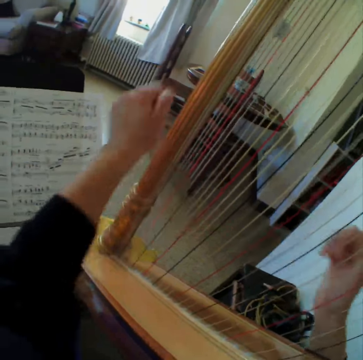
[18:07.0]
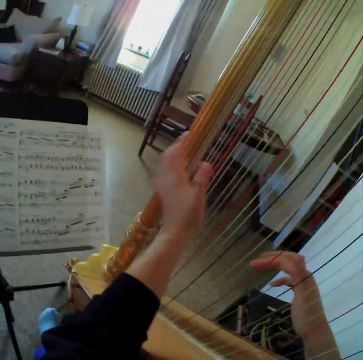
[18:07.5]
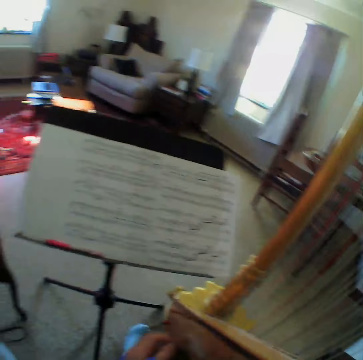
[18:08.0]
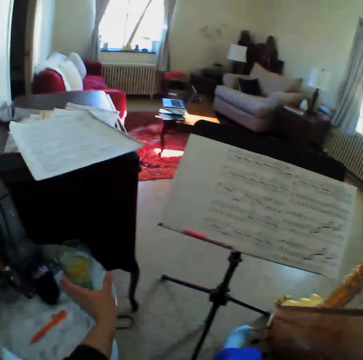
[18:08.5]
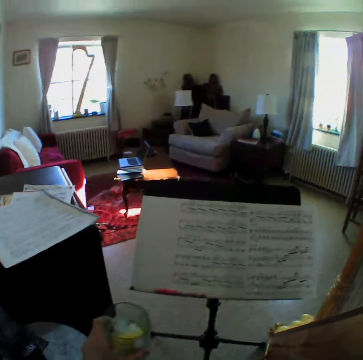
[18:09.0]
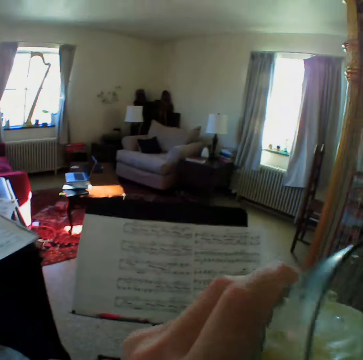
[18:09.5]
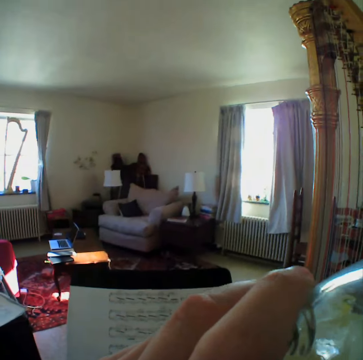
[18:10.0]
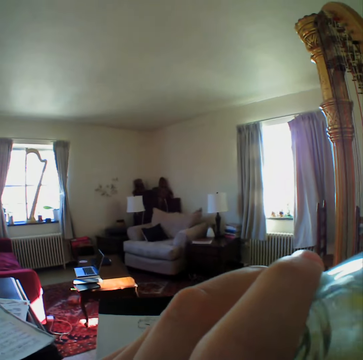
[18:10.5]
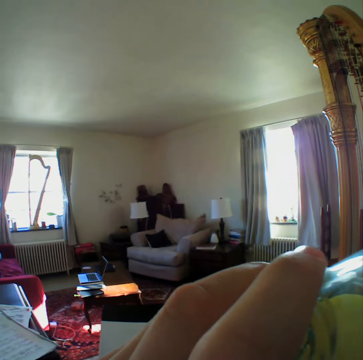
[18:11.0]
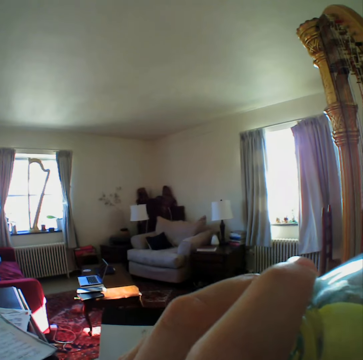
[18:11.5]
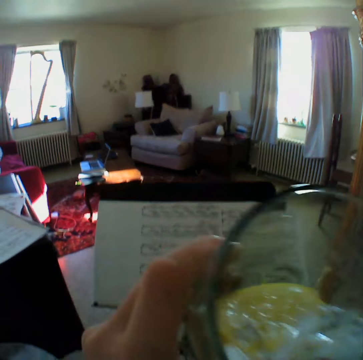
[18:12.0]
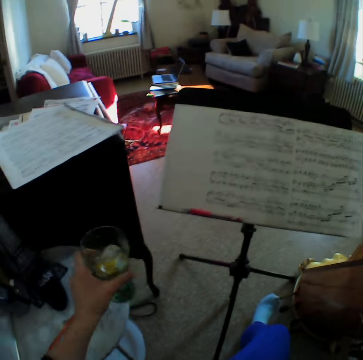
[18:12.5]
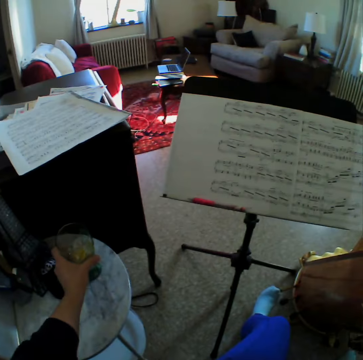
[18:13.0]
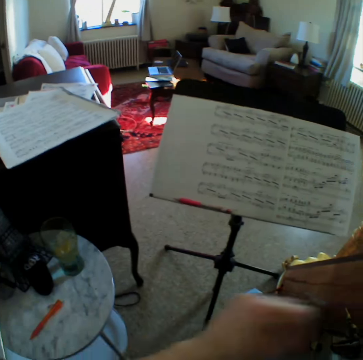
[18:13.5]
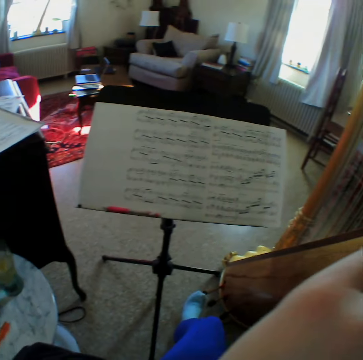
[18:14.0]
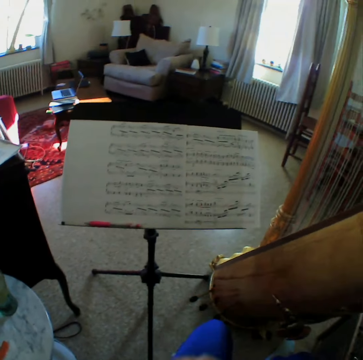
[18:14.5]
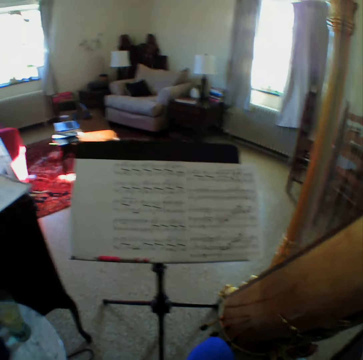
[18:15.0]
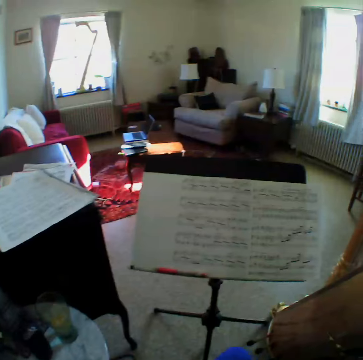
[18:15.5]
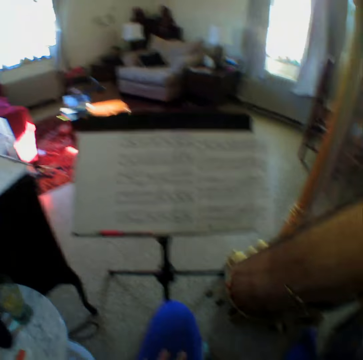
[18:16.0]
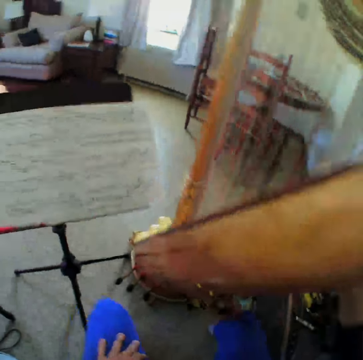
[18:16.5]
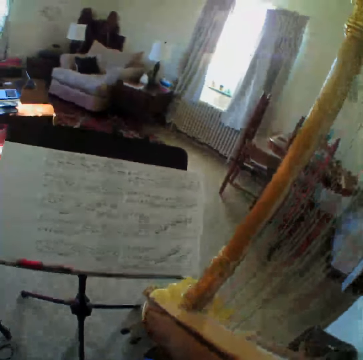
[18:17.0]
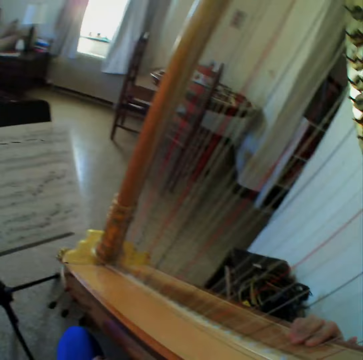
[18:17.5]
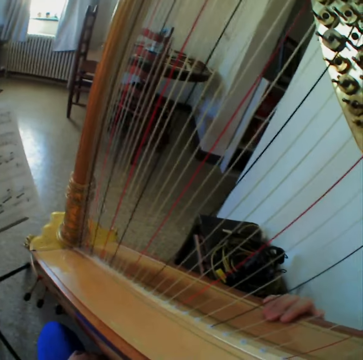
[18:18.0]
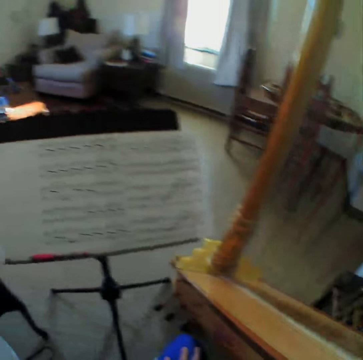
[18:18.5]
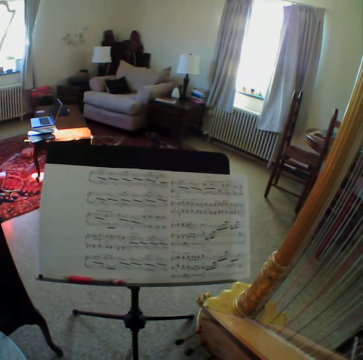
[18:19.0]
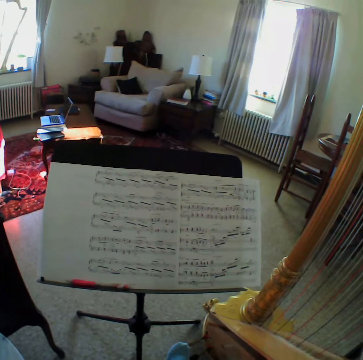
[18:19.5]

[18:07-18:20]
The camera wearer reads the music paper. They stop to play the harp. They carry a glass cup. They take the glass cup. They drink the water from the glass cup. They put down the water. They wipe the nose. They read the music book.

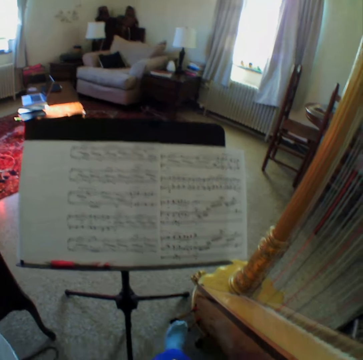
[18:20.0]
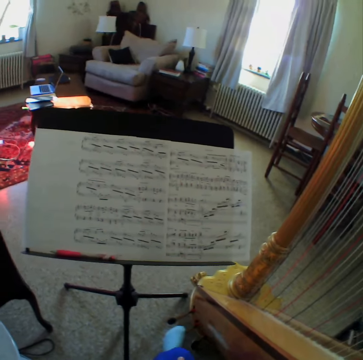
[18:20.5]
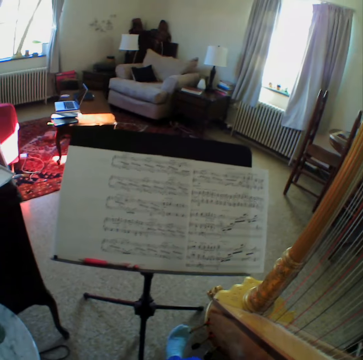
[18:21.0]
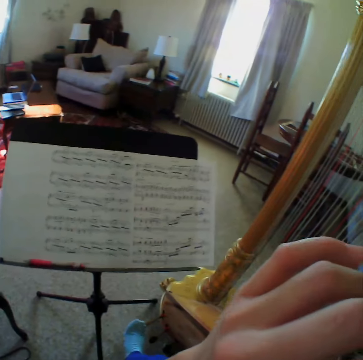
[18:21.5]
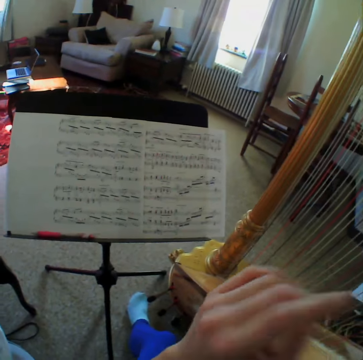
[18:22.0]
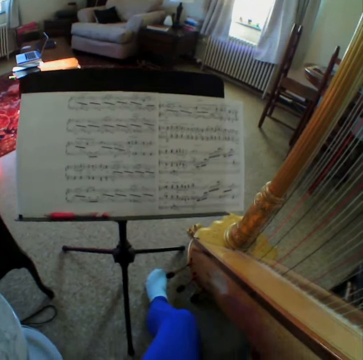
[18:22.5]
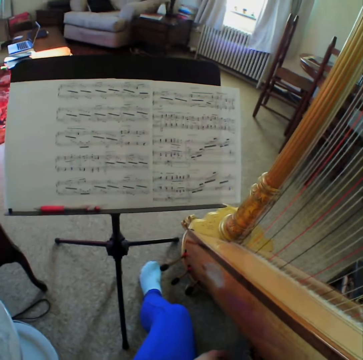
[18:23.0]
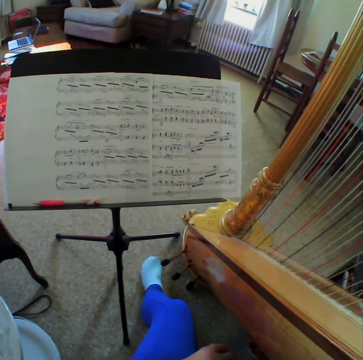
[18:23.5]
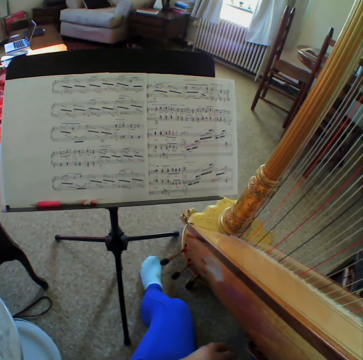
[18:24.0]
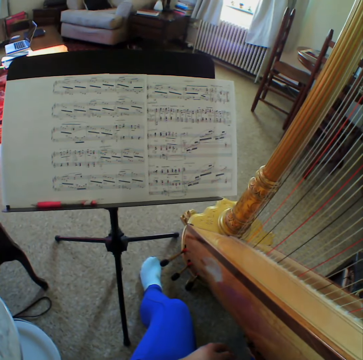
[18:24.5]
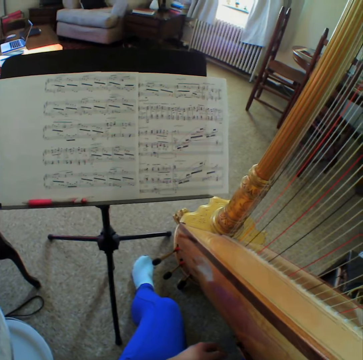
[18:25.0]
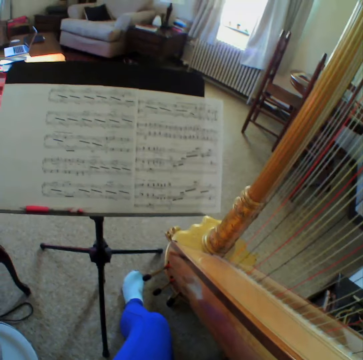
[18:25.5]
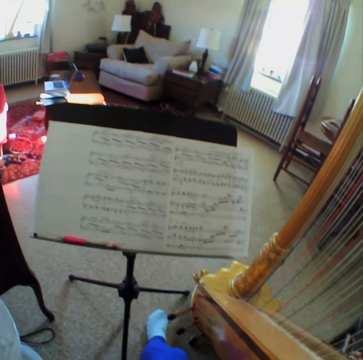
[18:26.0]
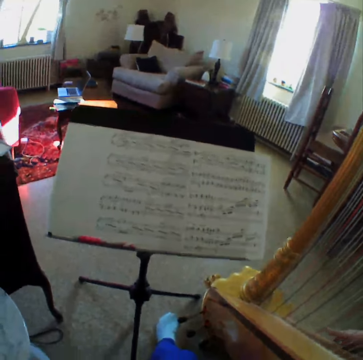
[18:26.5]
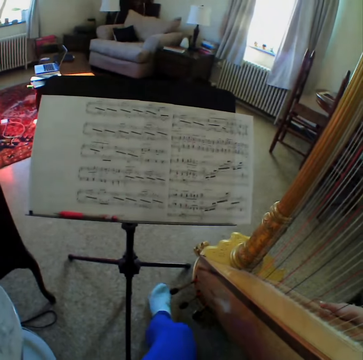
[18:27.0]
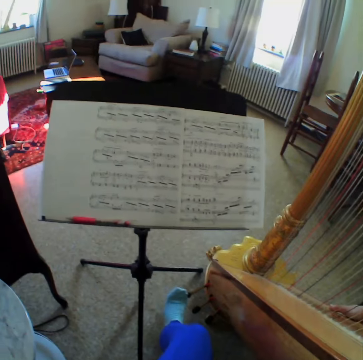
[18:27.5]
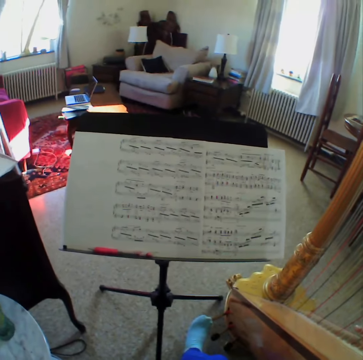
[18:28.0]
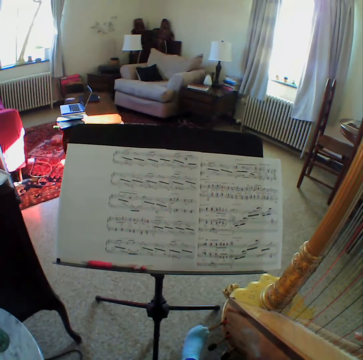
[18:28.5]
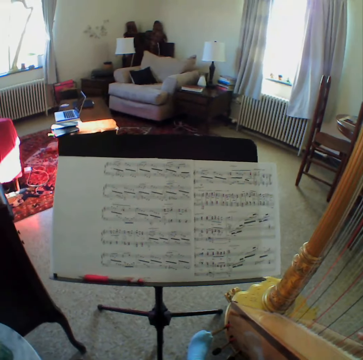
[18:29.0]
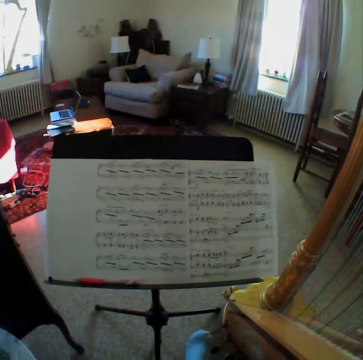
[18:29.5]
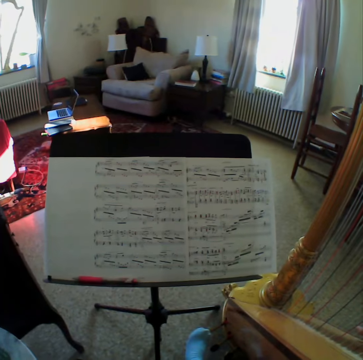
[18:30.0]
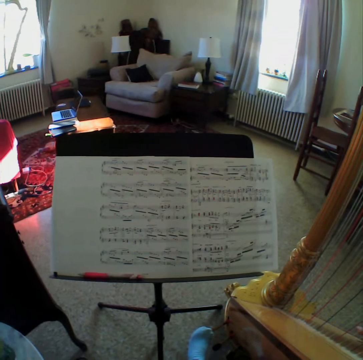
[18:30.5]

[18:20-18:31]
The camera wearer wipes the mouth with a hand. They read the music book.

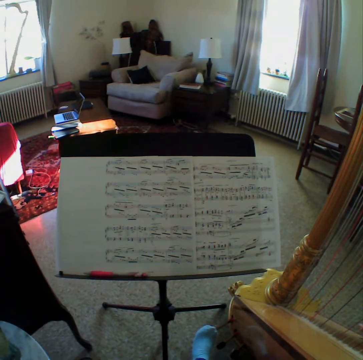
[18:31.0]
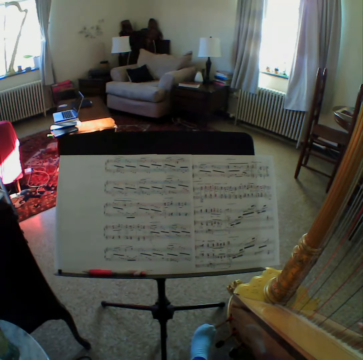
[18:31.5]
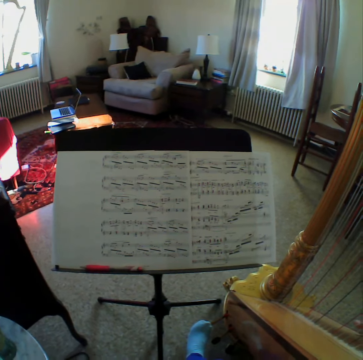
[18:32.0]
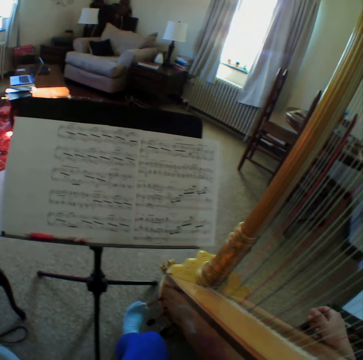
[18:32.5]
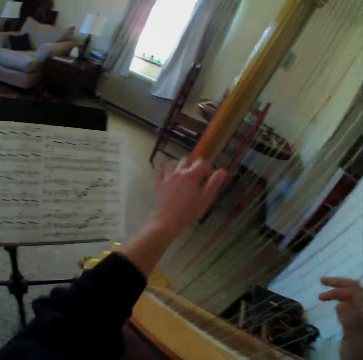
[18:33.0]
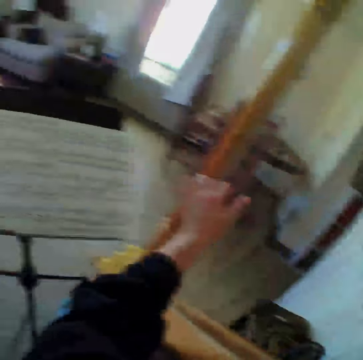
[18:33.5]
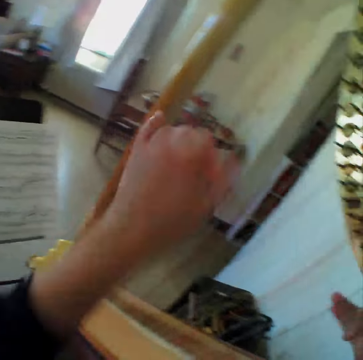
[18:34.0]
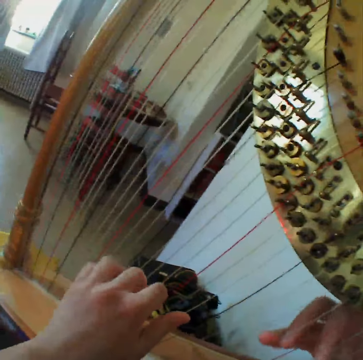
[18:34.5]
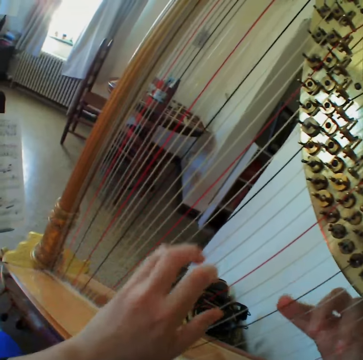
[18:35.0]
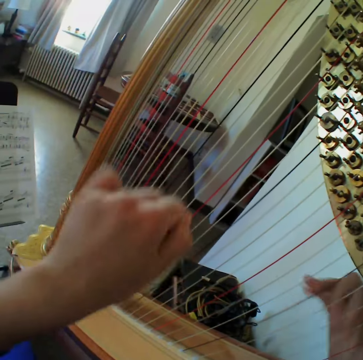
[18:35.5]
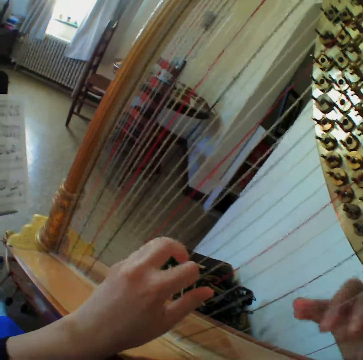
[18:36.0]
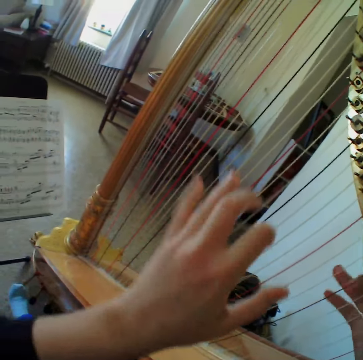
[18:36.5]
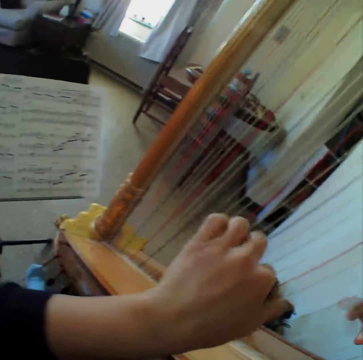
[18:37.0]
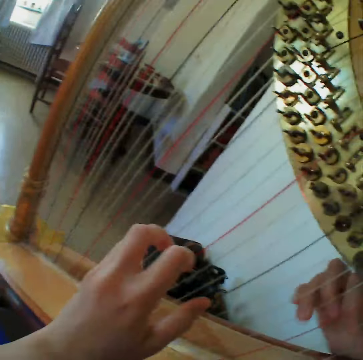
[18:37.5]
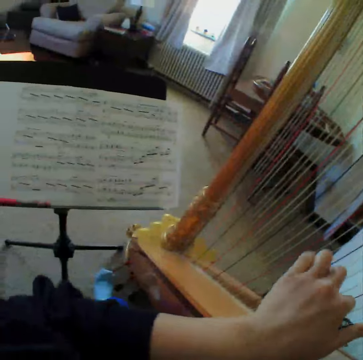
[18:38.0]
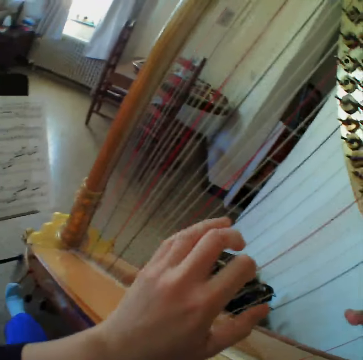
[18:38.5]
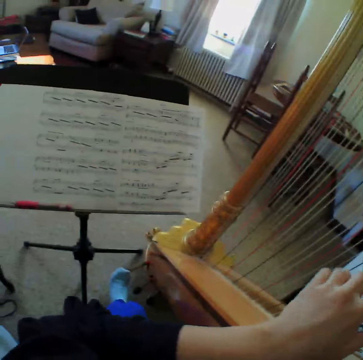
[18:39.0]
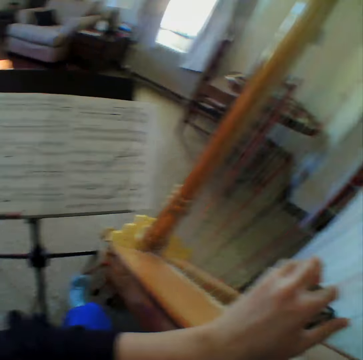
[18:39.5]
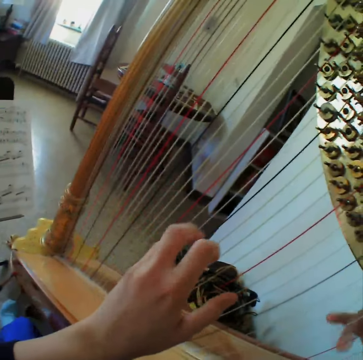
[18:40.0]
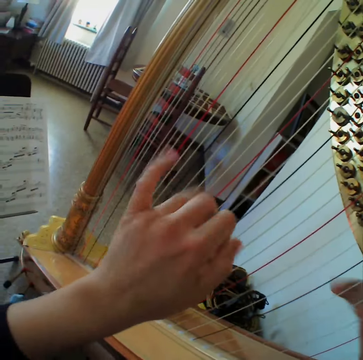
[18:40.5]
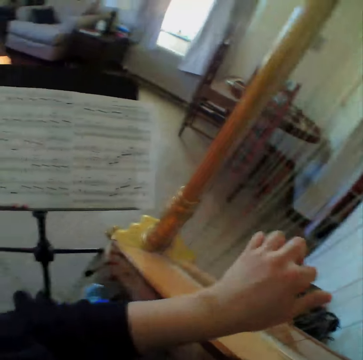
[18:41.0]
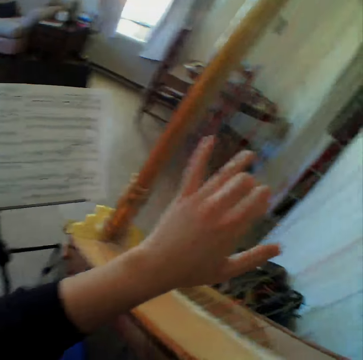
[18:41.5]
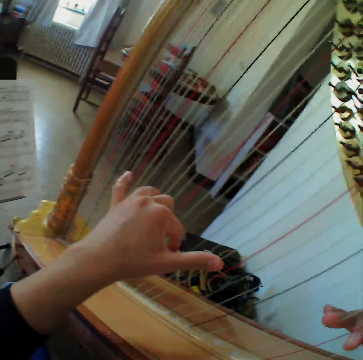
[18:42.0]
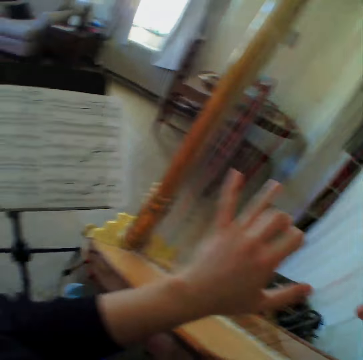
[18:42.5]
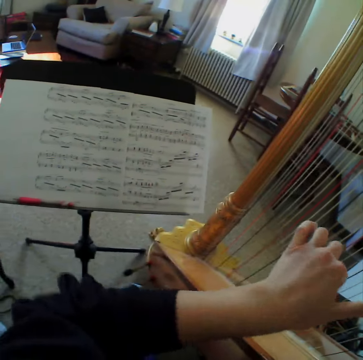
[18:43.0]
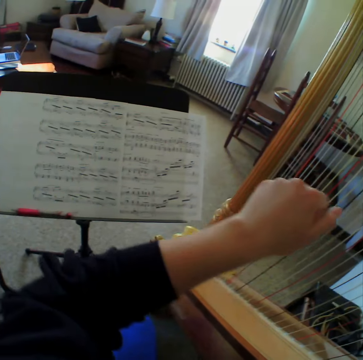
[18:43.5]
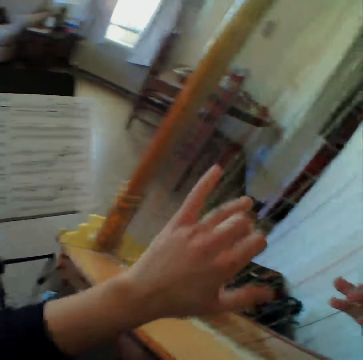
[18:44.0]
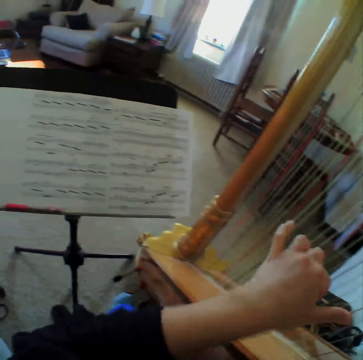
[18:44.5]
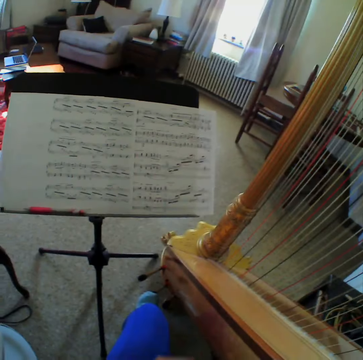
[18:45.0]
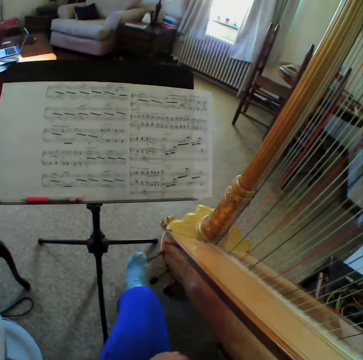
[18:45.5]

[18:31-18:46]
The camera wearer plays the guitar. They read the music book. They play the guitar. They read the music book.
